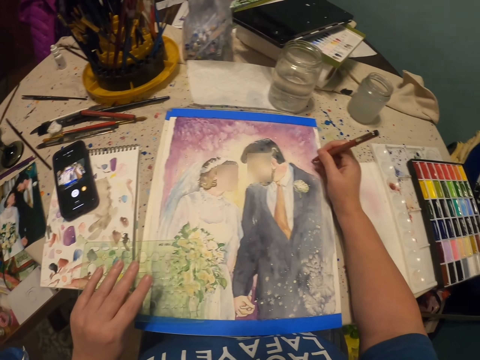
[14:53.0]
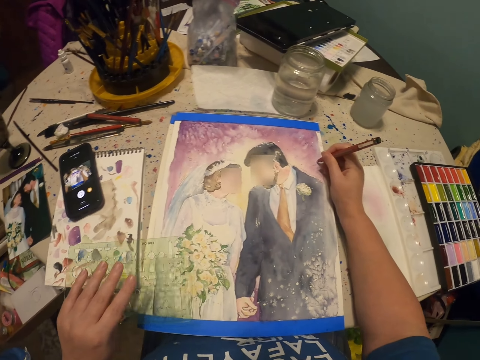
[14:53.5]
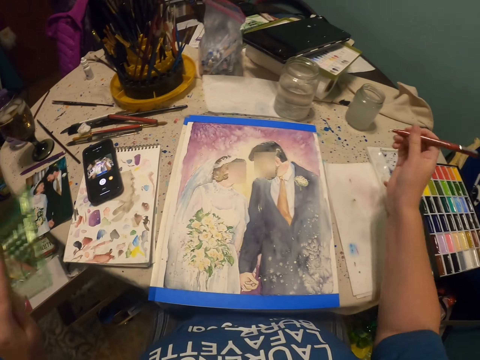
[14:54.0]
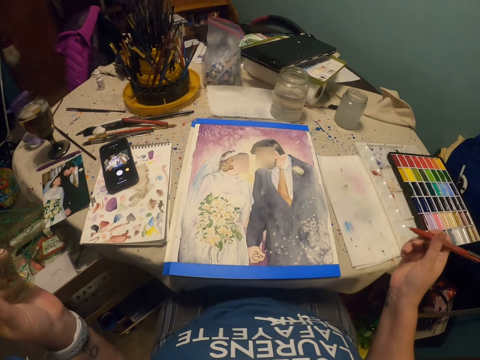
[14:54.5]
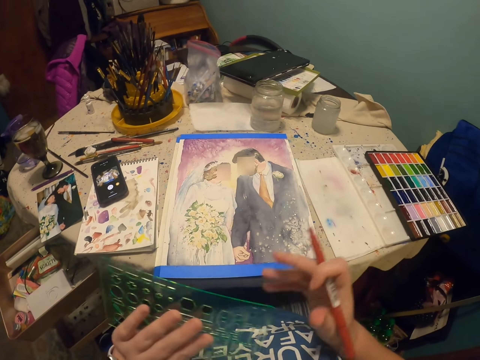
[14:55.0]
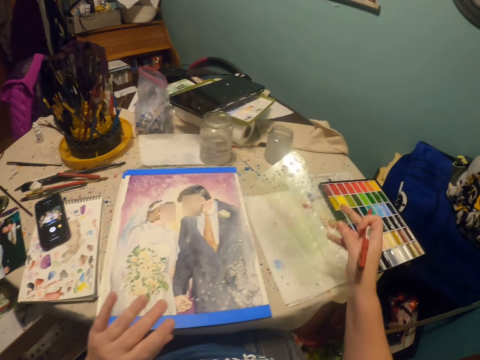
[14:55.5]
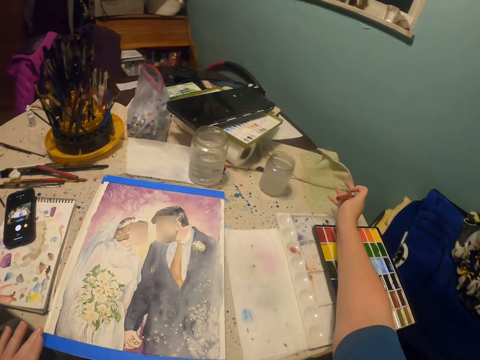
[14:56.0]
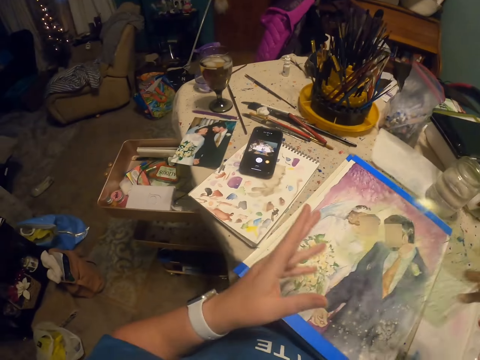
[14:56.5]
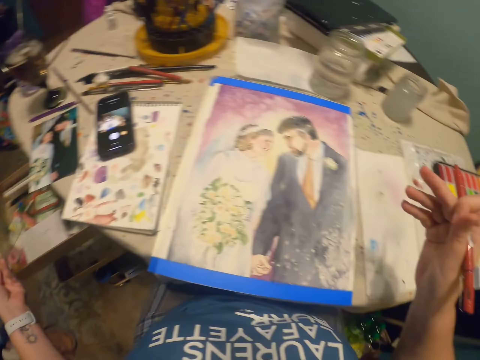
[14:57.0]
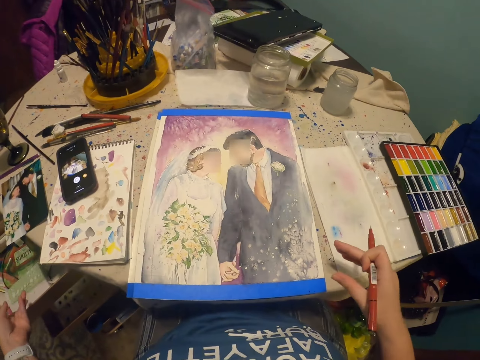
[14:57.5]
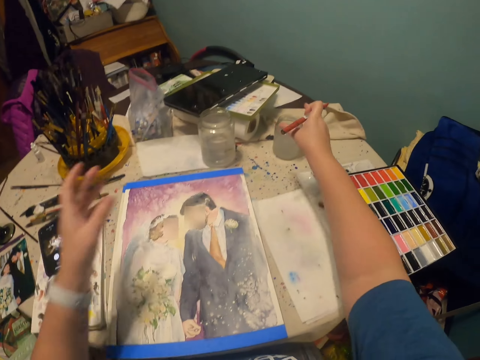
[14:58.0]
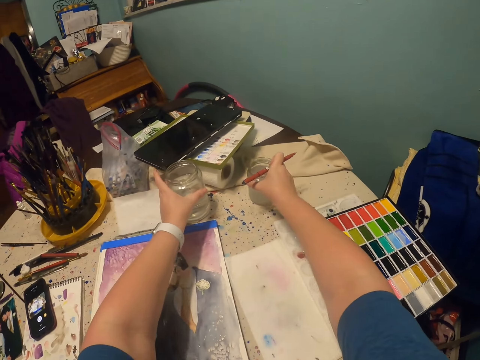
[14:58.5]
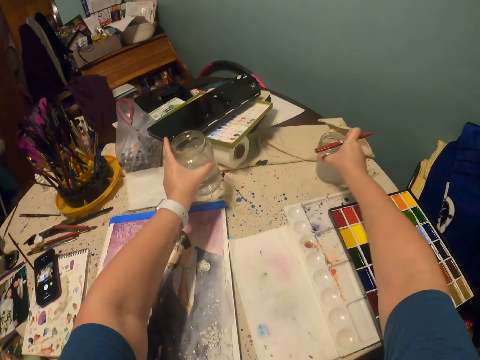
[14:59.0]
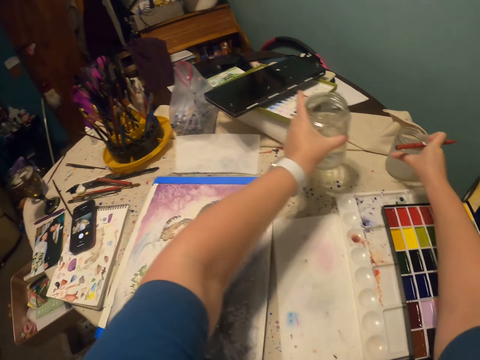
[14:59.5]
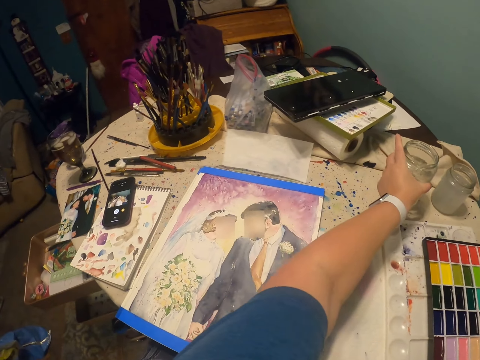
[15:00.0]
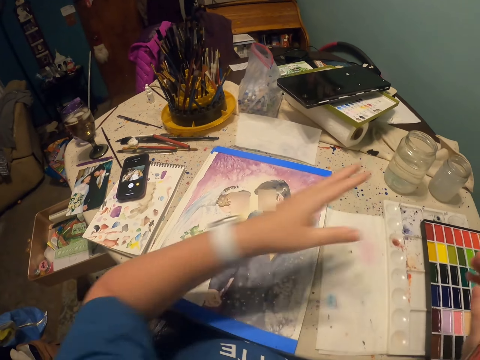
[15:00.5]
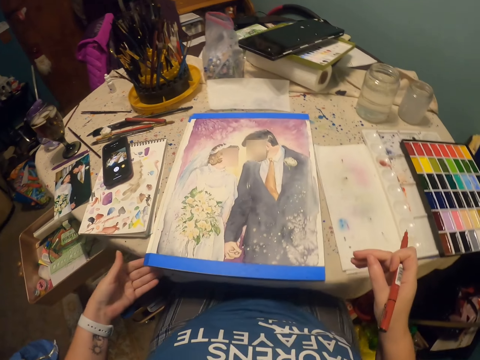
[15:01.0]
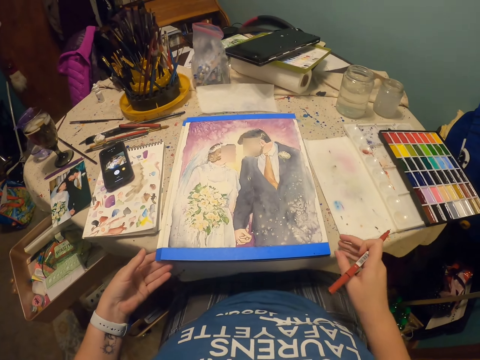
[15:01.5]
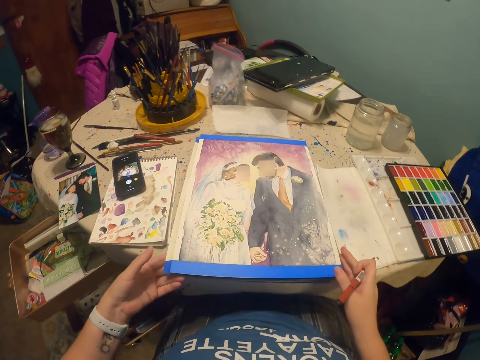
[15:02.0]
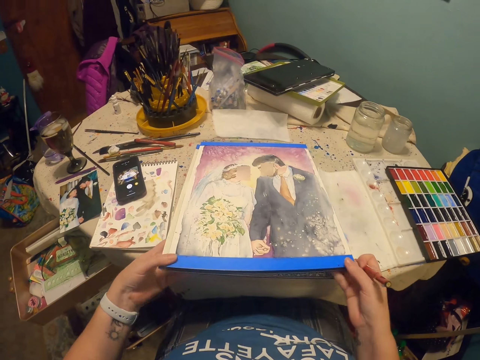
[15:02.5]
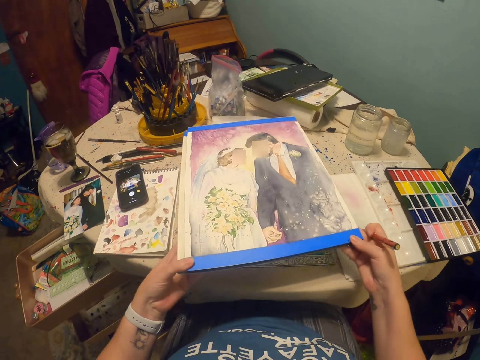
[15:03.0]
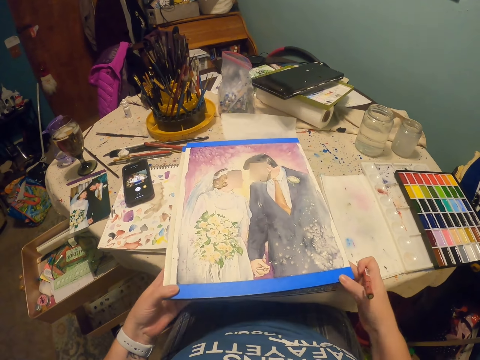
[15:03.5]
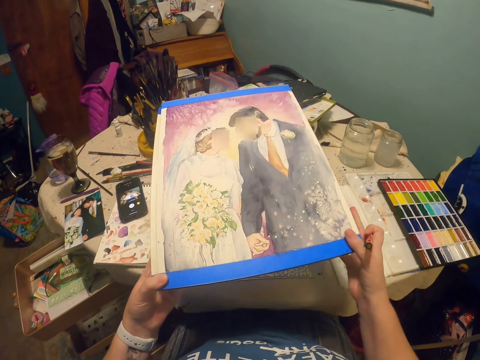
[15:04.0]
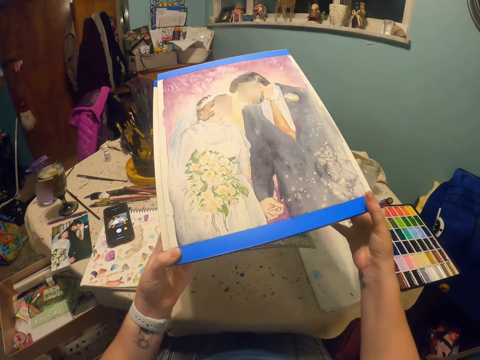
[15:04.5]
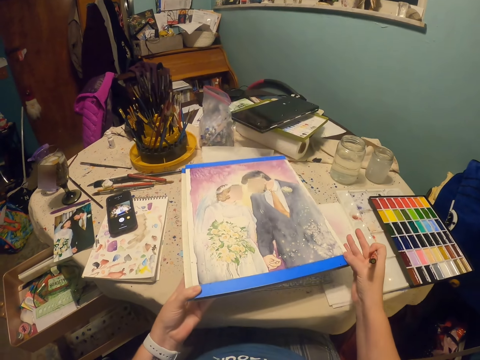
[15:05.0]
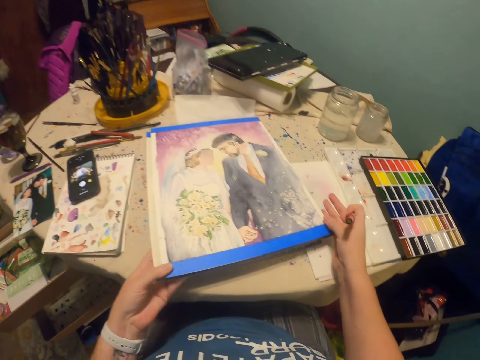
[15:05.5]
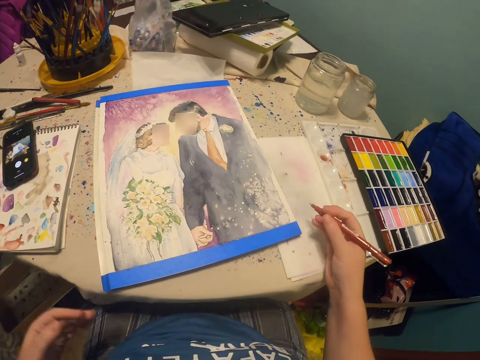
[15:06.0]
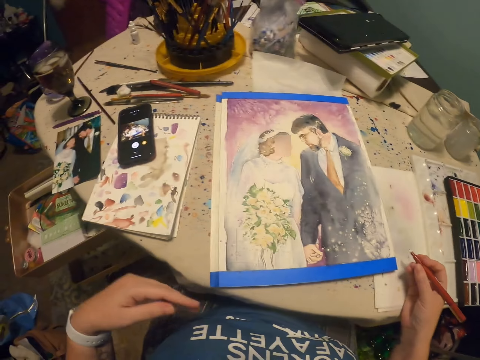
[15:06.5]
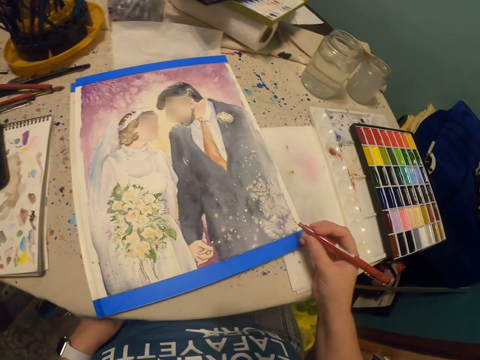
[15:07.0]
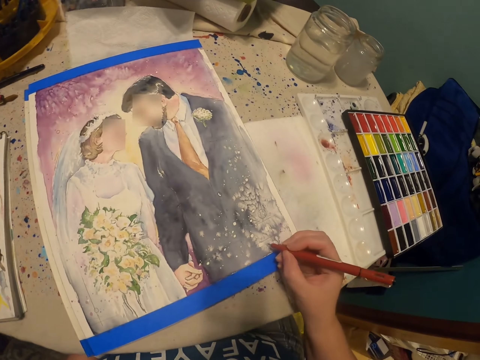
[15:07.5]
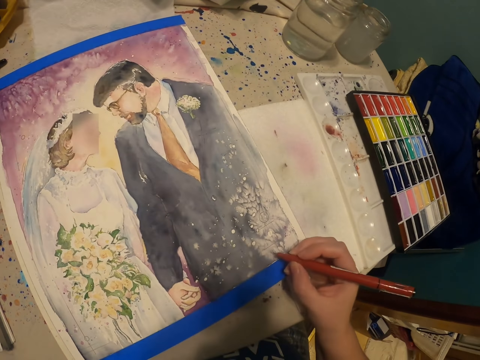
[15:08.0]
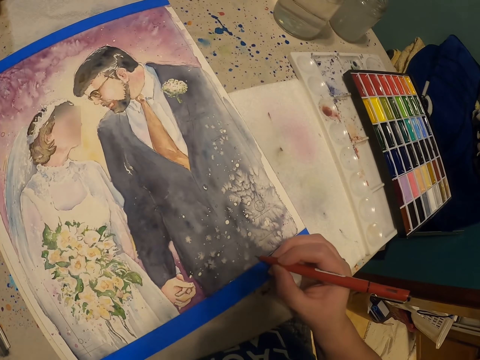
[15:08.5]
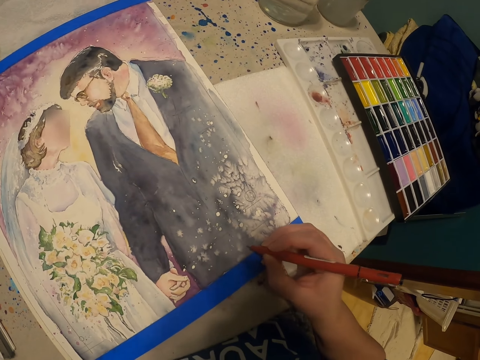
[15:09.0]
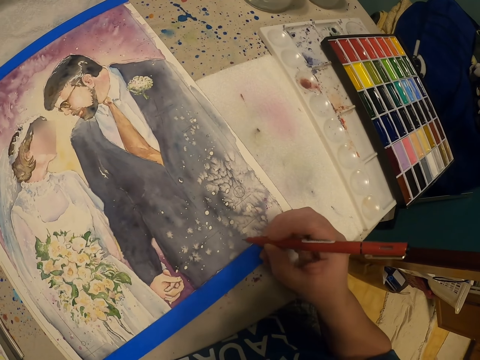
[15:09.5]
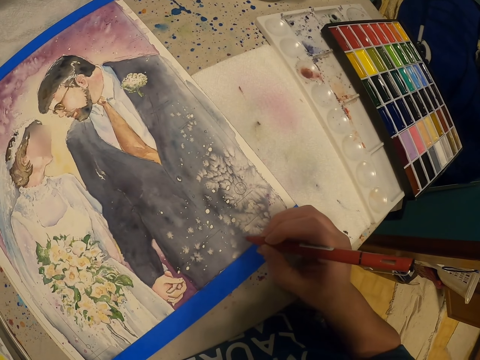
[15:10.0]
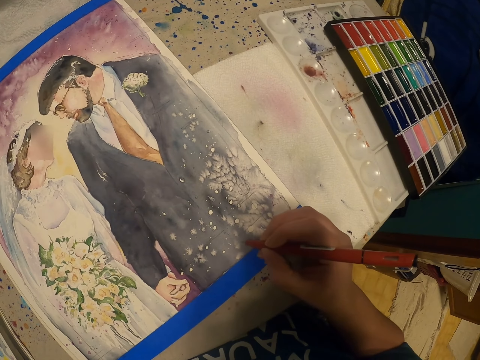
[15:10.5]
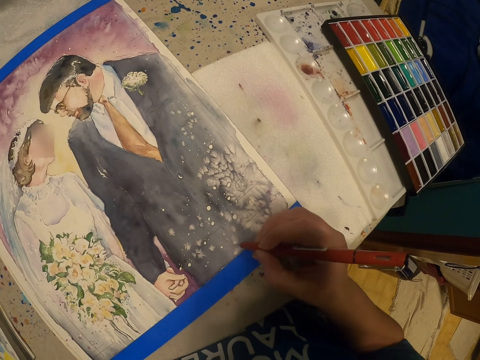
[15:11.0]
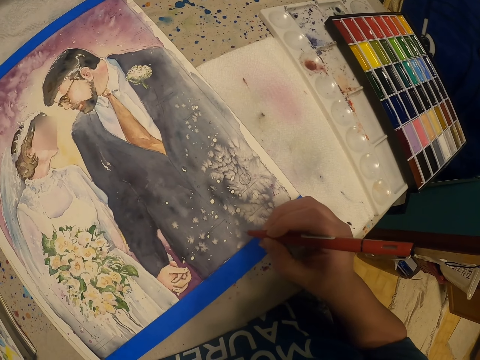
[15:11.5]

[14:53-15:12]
The camera wearer puts something on the drawer. He moves the cans on the table. He lifts up the picture with his hands. He puts the picture on the table. He writes on the picture with a pen.

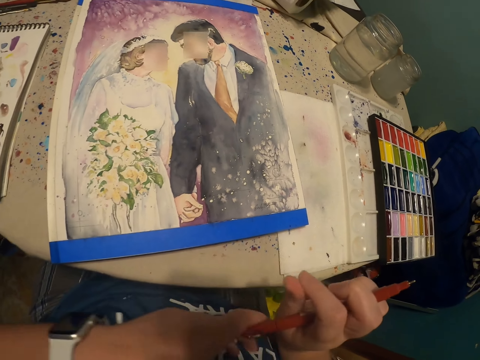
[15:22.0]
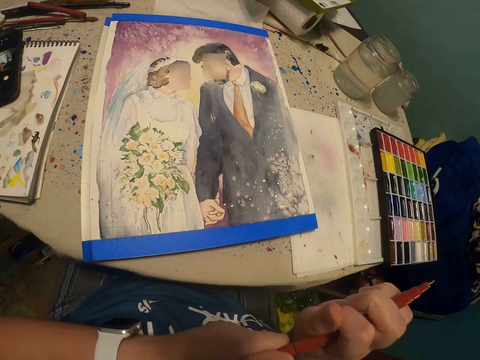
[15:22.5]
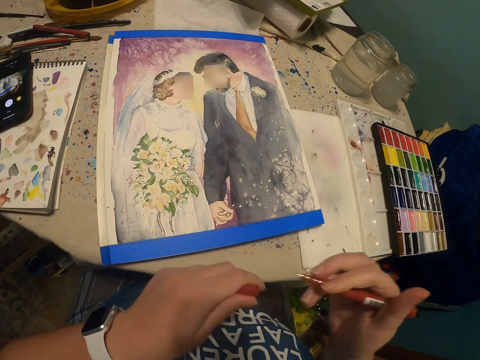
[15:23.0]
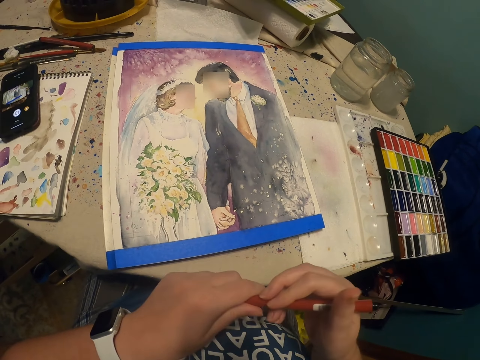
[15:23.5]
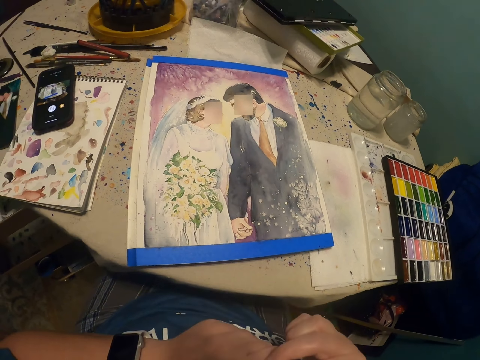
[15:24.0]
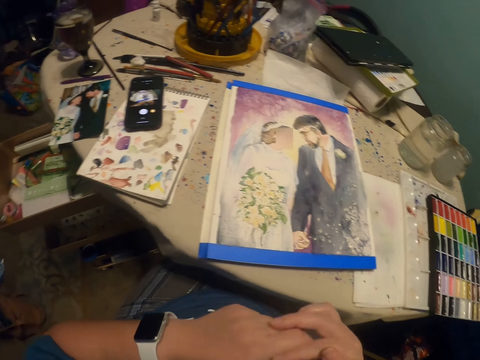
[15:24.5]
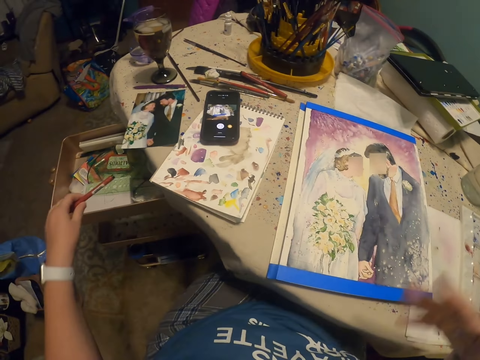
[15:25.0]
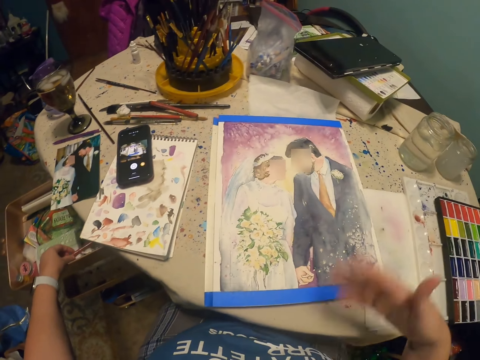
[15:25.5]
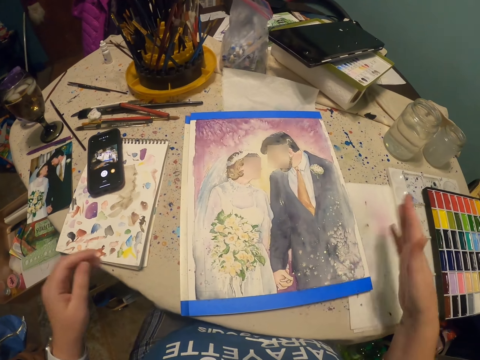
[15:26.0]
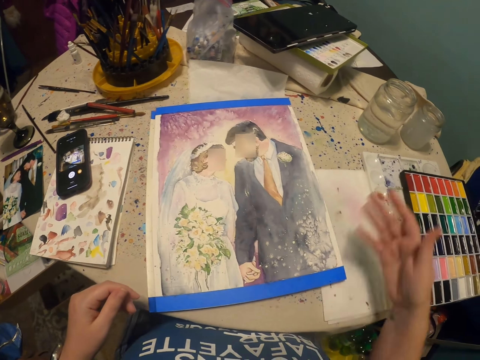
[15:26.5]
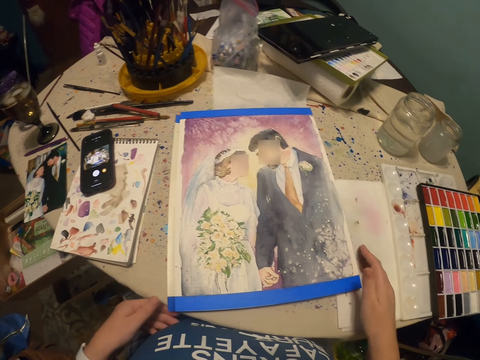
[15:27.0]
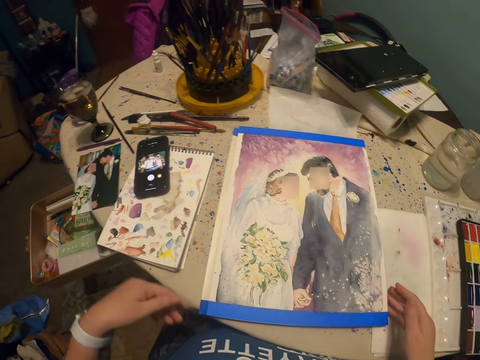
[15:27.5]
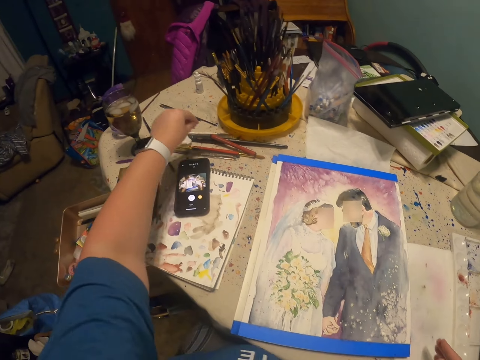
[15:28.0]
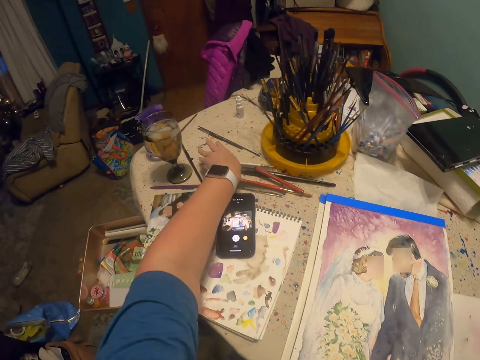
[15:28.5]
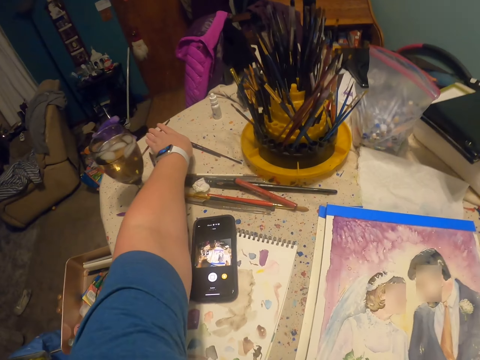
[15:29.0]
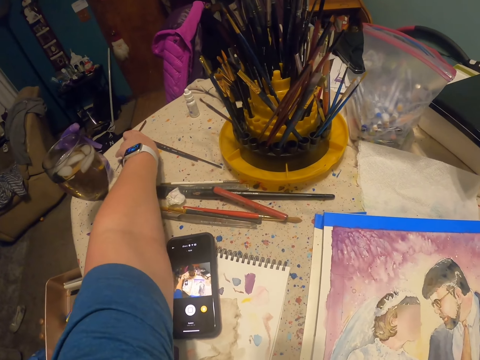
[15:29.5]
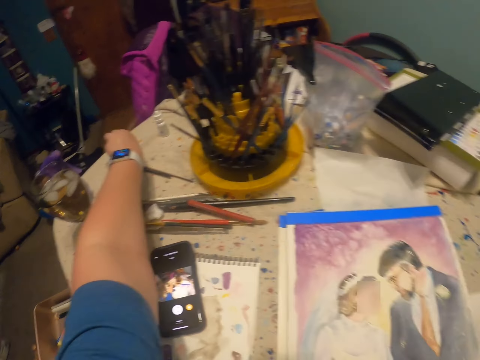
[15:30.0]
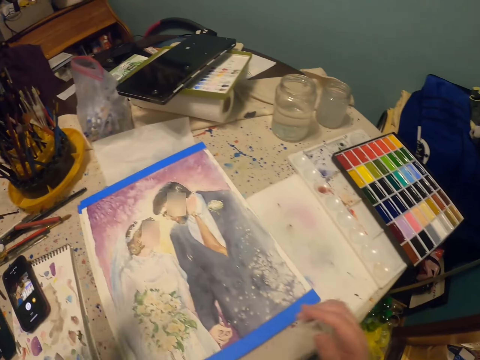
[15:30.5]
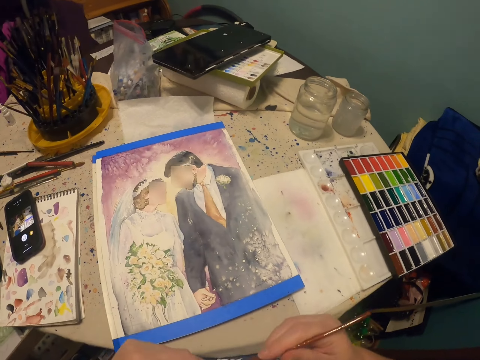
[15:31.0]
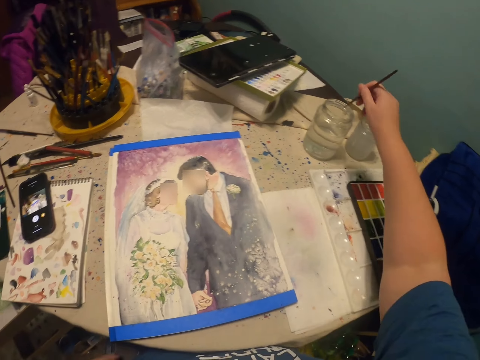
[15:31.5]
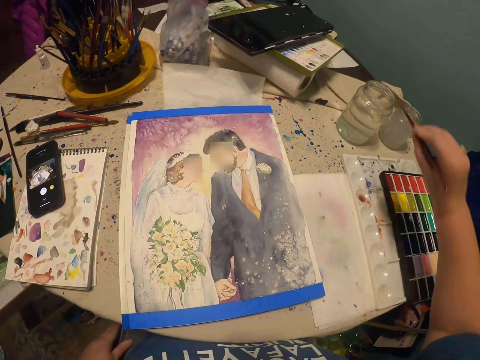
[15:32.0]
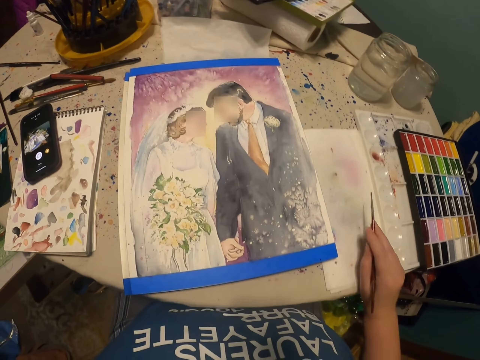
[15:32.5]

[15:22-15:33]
The camera wearer holds a pen with his right hand. He removes the lid of the pen. He closes the pen. He puts the pen in the box or drawer. He shakes his hand. He moves the picture on the table. He picks up the drawing pen on the table. He dips the drawing pen in the can on the table.
